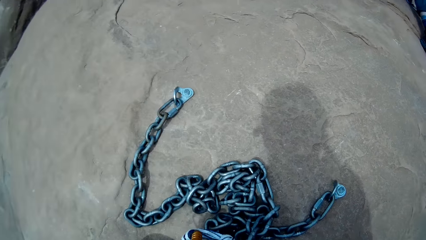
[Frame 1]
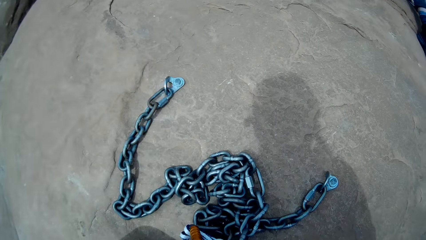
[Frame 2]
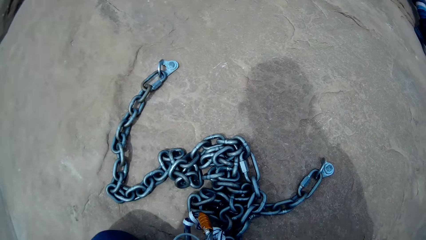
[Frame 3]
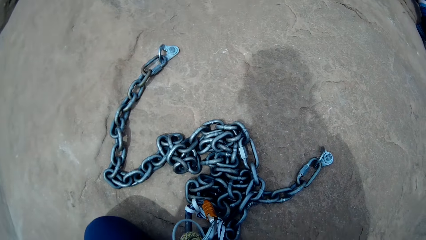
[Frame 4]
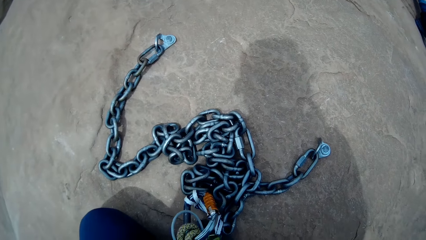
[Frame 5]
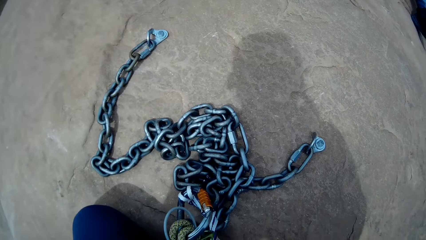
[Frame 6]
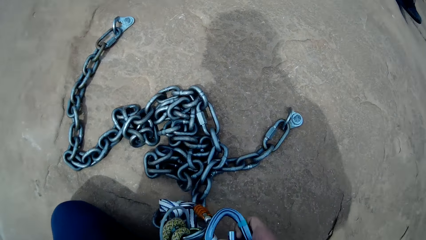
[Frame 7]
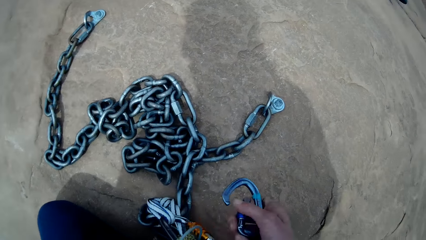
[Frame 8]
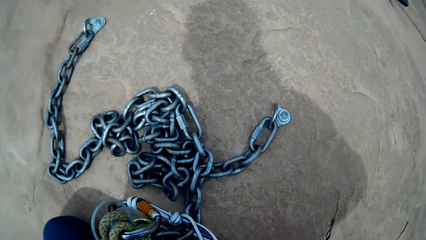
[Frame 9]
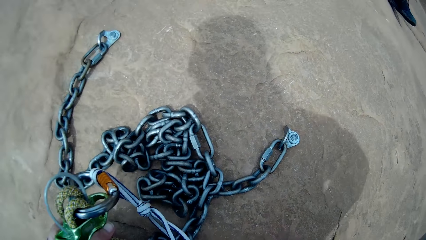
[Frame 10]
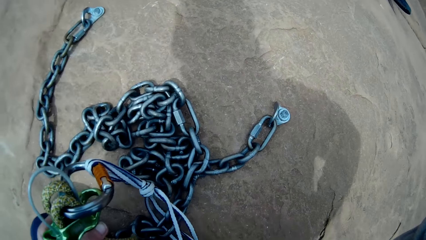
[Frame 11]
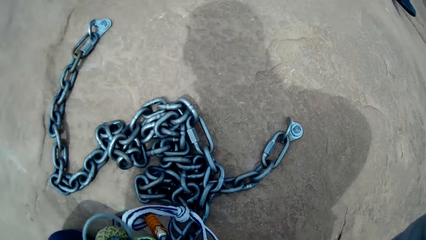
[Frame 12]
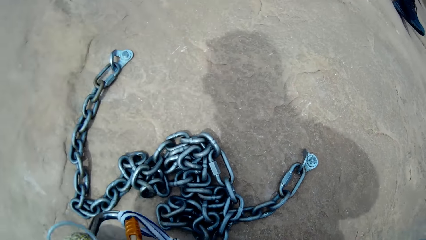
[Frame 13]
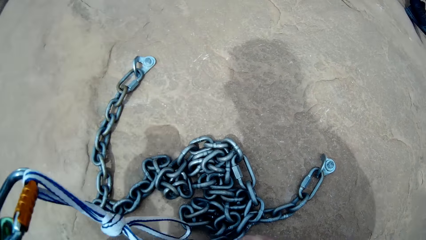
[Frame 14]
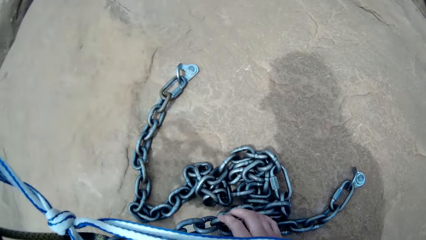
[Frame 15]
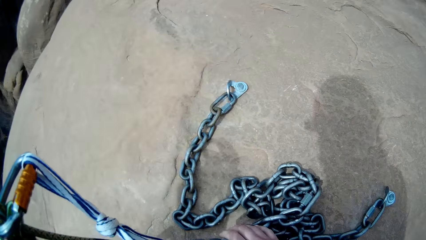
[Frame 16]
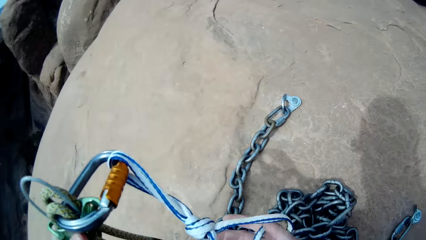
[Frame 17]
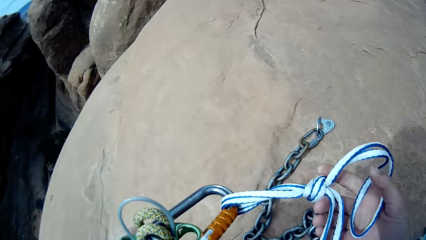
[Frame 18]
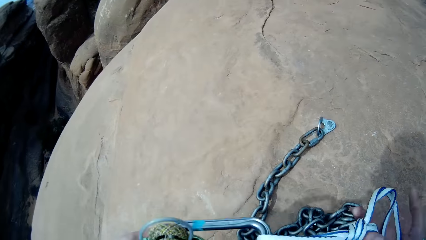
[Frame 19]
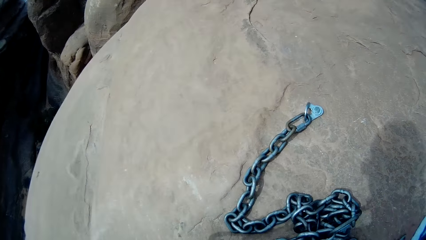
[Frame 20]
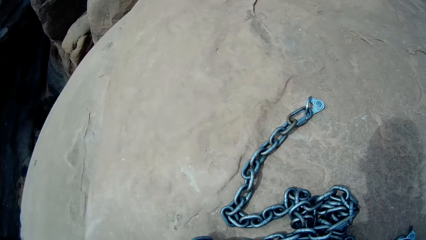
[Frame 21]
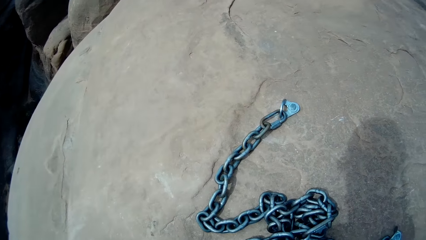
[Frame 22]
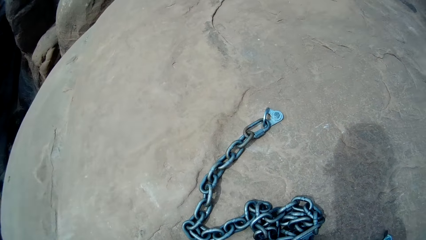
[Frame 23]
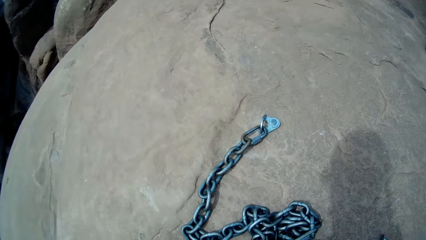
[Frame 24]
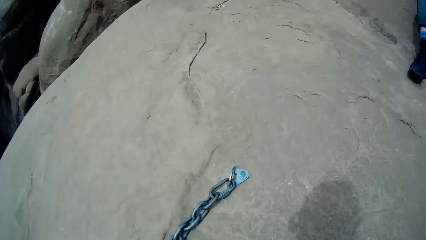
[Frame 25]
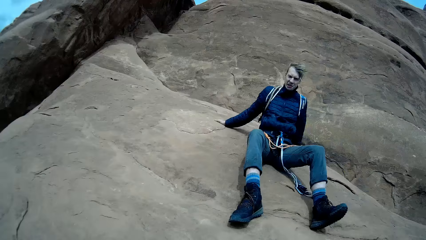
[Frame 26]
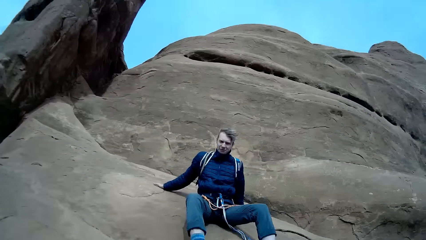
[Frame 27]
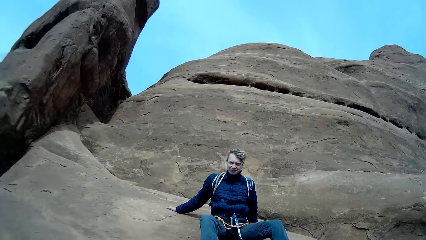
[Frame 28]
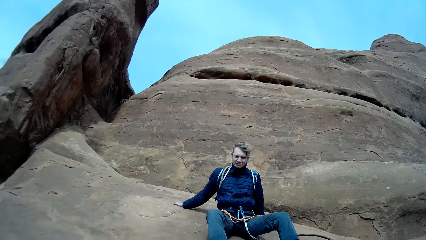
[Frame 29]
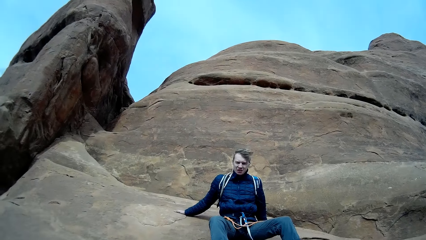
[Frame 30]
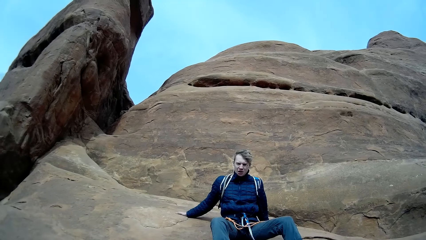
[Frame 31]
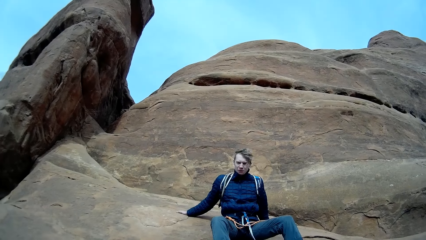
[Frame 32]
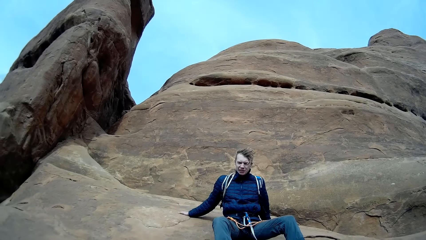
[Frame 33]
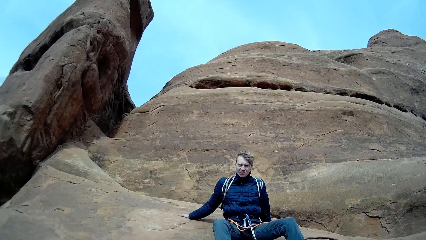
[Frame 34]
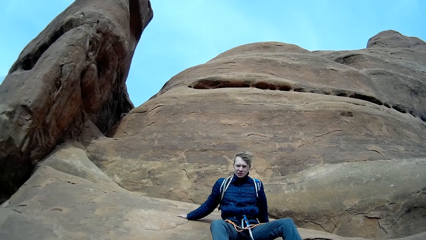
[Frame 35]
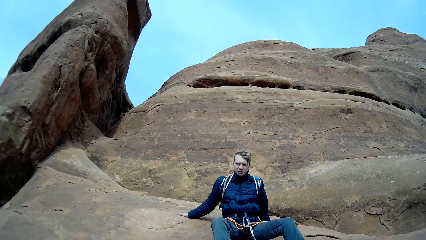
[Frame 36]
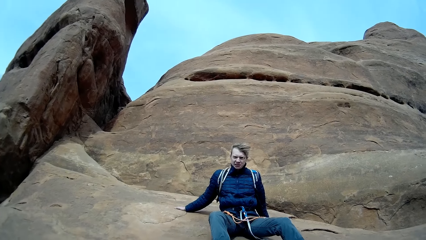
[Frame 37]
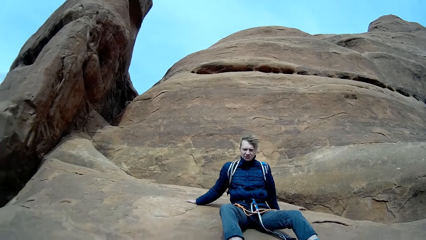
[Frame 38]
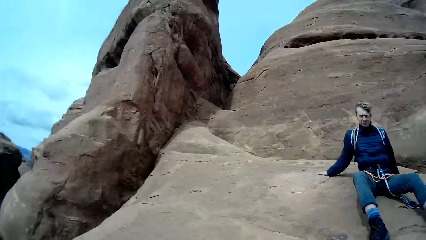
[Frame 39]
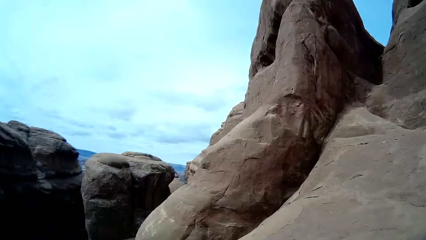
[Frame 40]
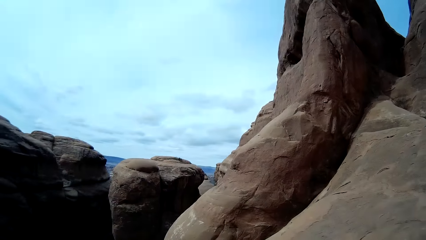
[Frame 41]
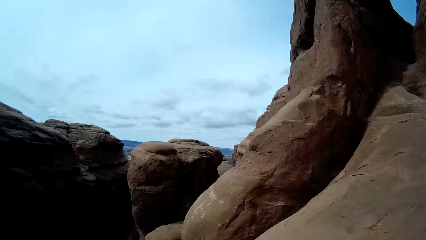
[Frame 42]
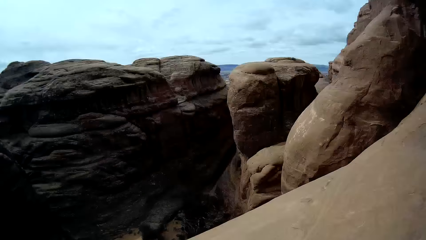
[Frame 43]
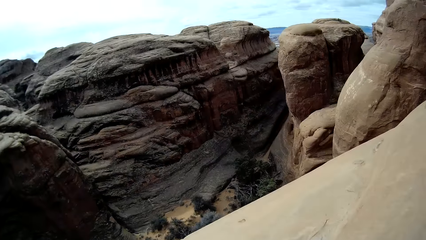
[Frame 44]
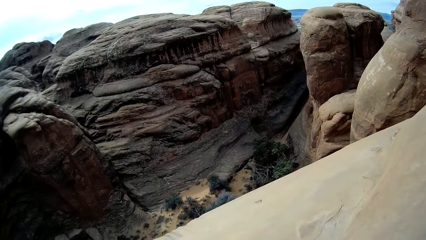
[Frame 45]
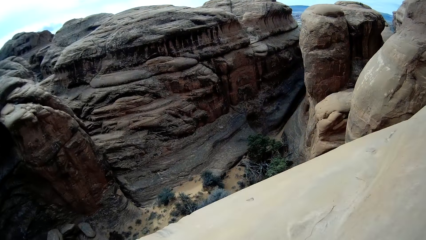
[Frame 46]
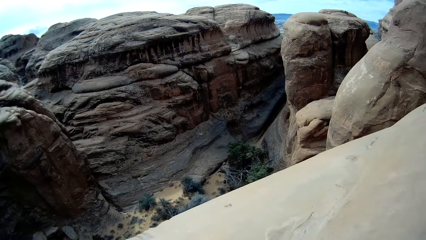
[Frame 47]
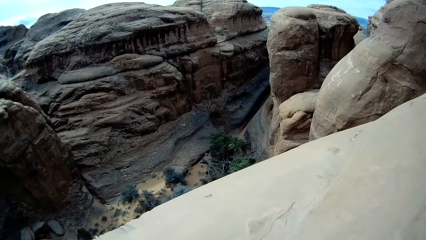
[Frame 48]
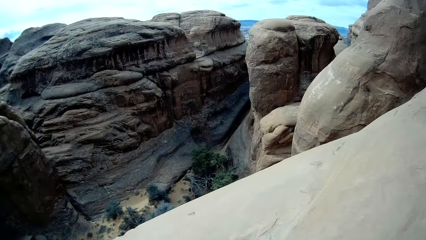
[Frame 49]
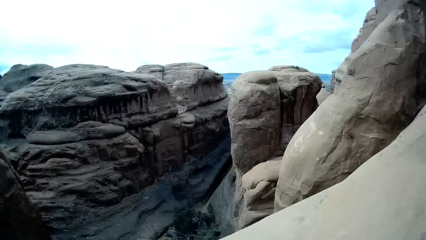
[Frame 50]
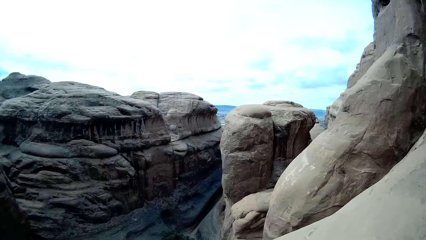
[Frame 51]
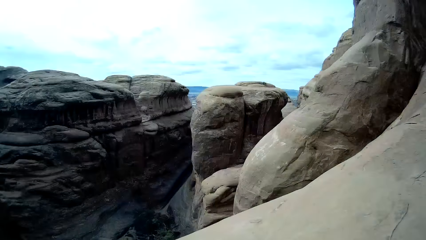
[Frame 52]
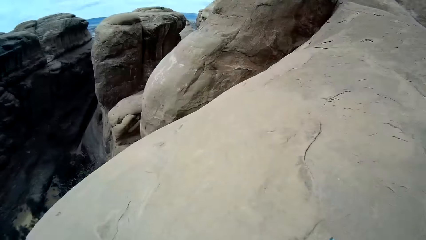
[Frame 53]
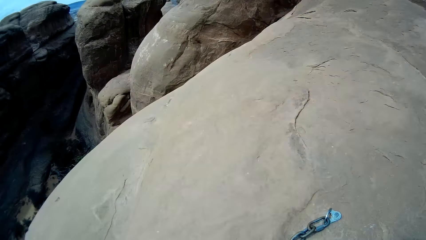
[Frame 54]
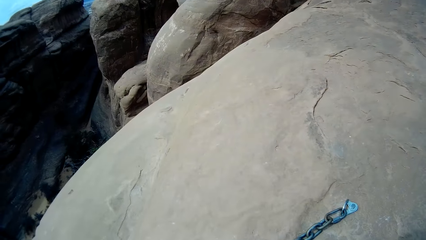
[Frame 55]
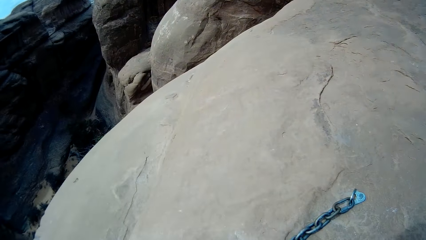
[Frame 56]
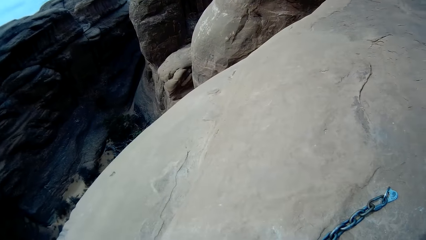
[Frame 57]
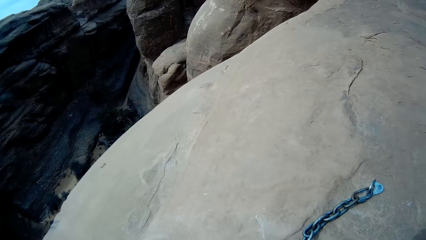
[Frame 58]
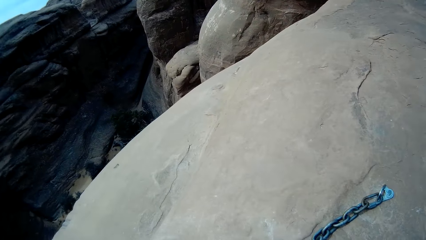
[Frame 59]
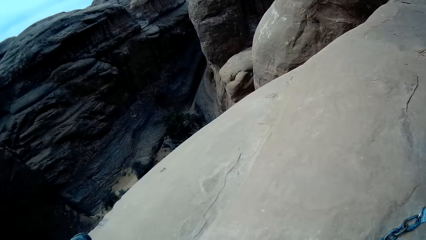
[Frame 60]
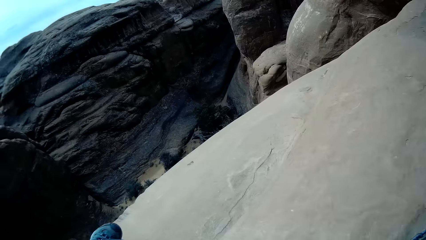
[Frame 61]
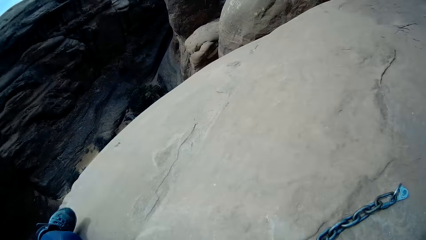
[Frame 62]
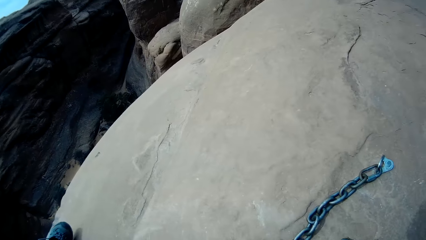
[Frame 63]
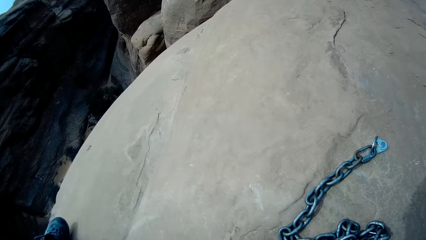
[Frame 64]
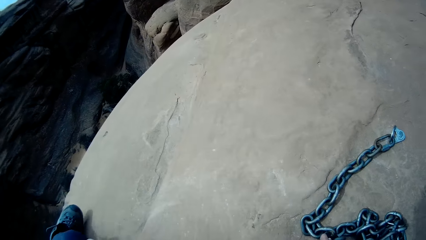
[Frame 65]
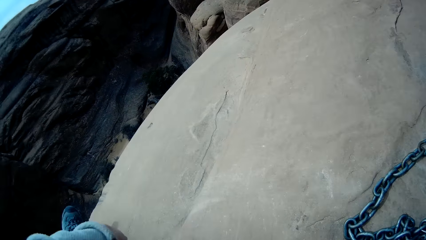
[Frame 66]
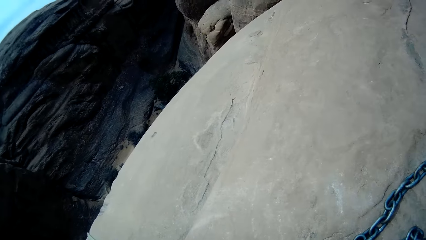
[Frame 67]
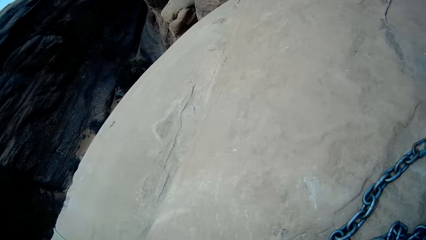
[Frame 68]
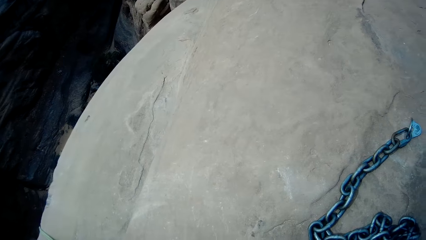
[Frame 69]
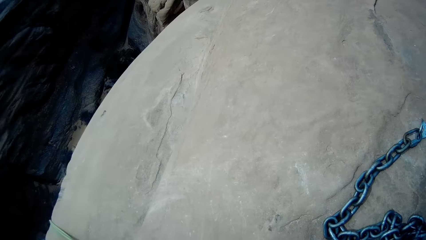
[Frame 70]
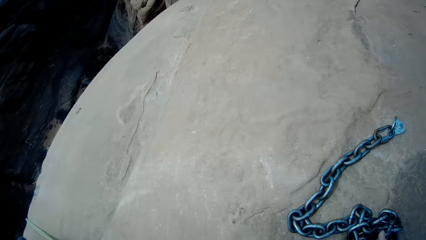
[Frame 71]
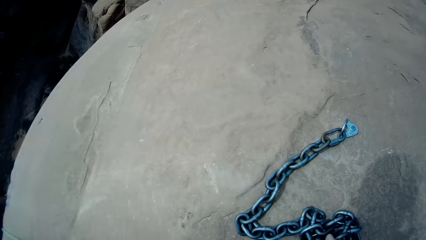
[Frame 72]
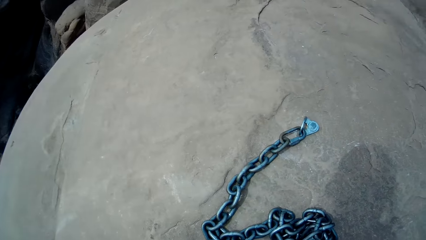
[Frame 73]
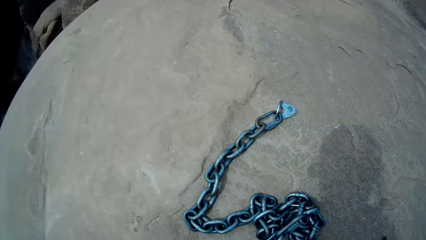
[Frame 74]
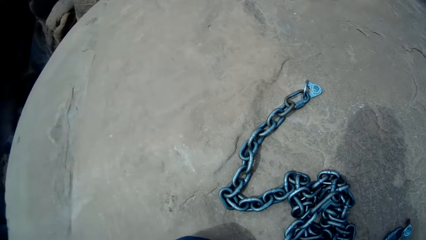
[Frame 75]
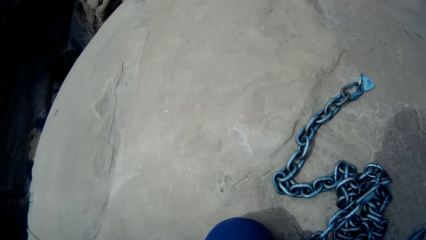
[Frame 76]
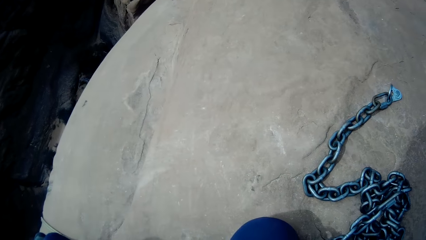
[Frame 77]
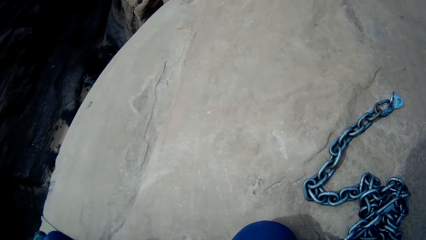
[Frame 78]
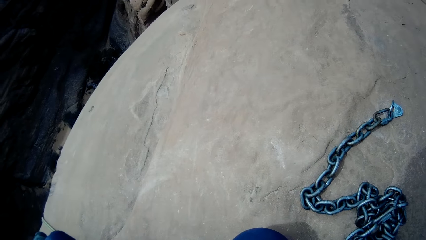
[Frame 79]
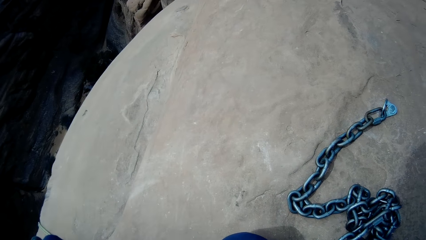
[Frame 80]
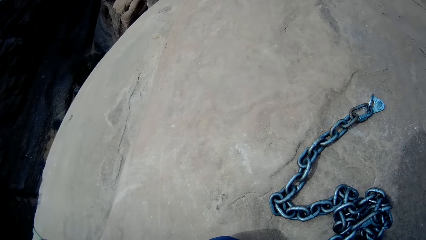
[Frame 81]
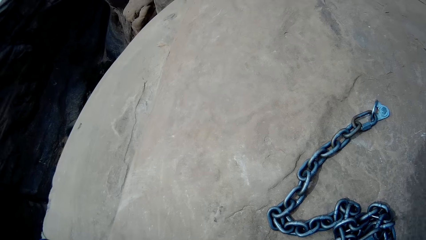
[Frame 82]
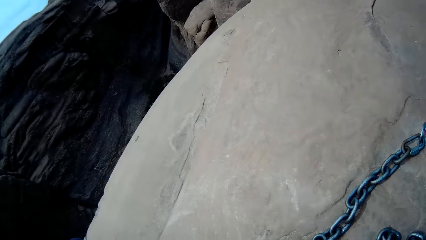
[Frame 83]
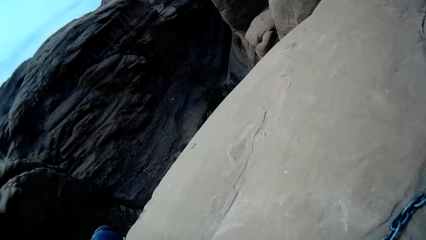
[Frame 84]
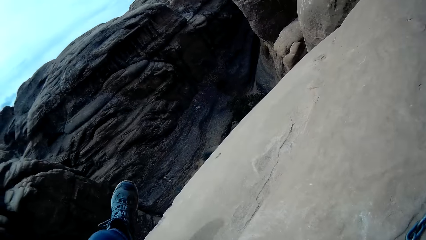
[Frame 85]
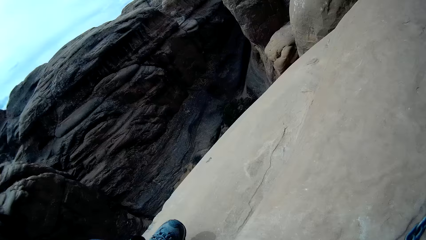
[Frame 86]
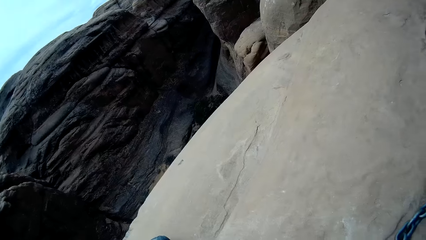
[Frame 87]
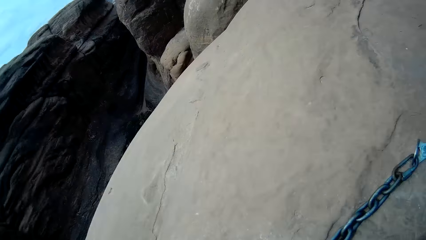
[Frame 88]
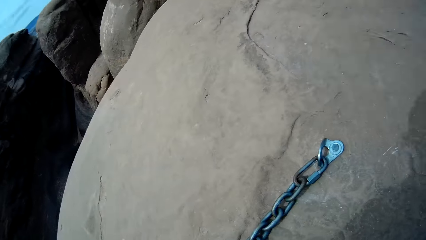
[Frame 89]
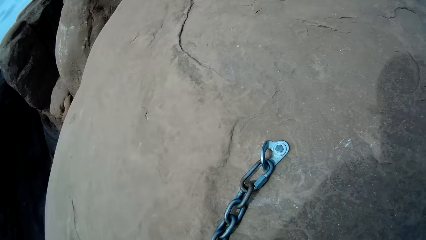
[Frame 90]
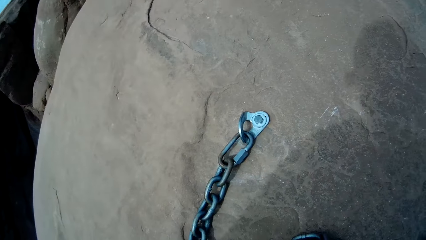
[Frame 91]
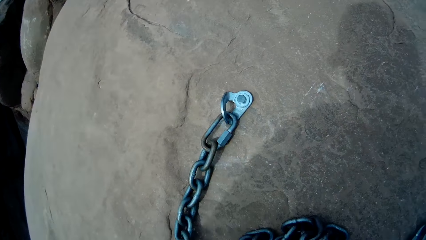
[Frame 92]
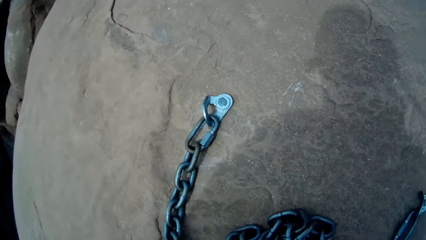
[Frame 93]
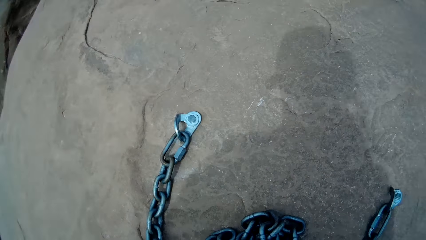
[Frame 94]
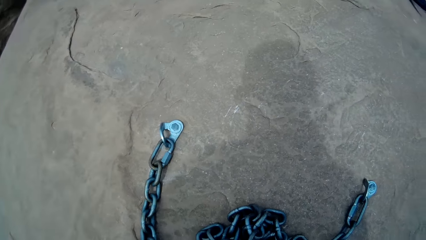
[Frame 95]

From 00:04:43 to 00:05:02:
The camera wearer makes further adjustment on the rappel devices. They detach the hook from the thread. They prepare the rappel devices. They lift the hook. They converse with a man. They look around the mountains.
